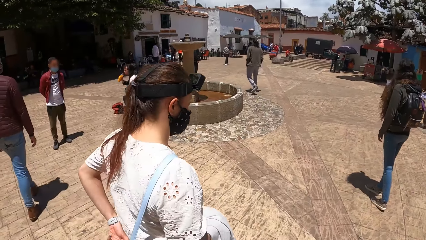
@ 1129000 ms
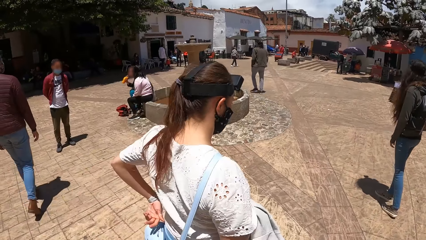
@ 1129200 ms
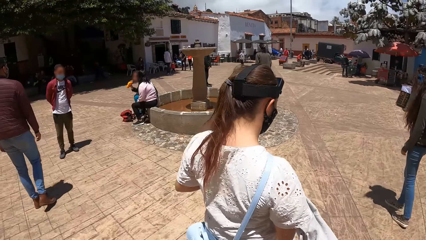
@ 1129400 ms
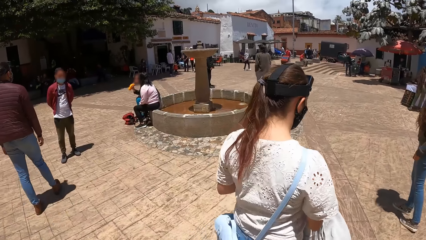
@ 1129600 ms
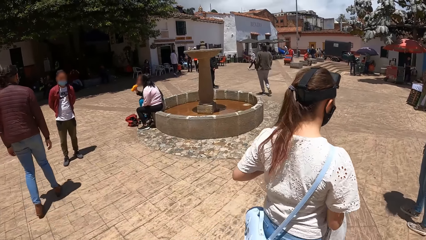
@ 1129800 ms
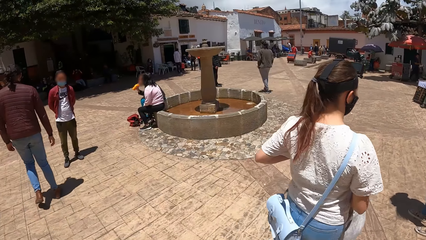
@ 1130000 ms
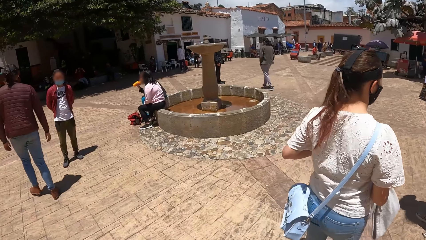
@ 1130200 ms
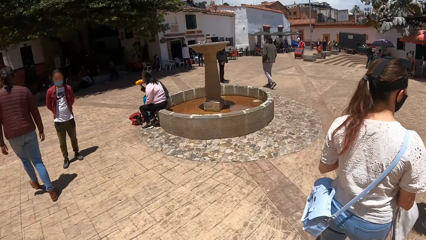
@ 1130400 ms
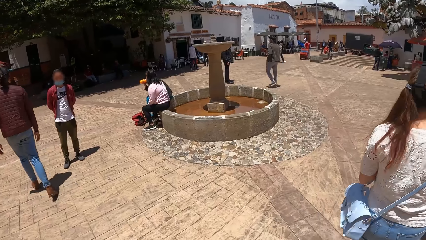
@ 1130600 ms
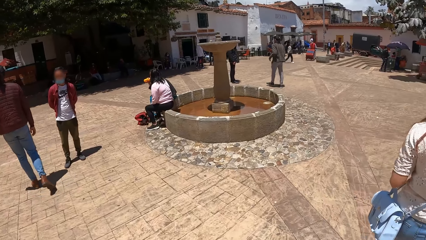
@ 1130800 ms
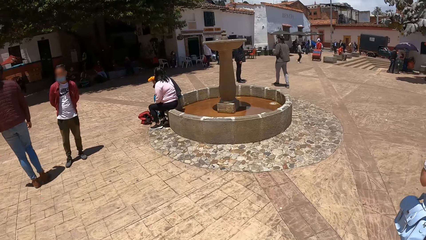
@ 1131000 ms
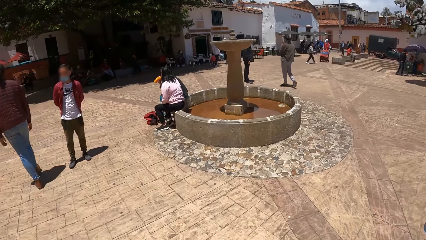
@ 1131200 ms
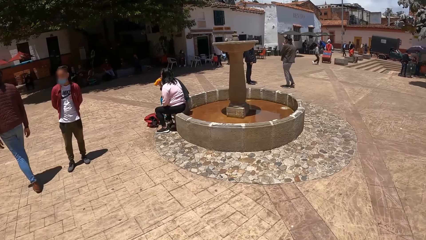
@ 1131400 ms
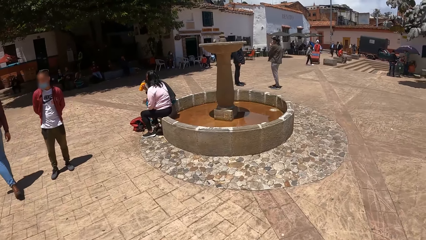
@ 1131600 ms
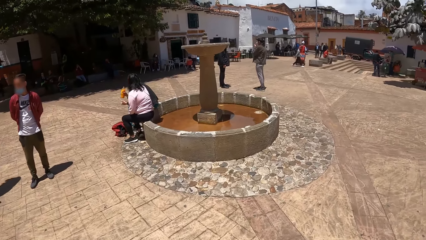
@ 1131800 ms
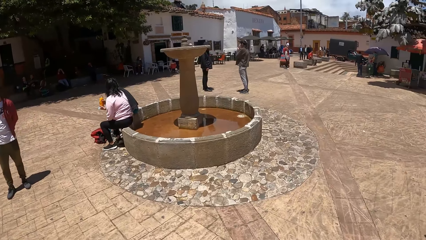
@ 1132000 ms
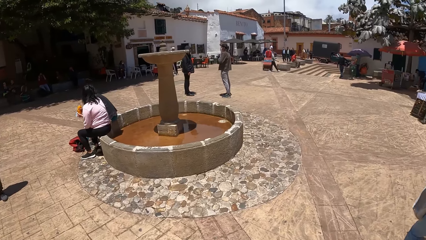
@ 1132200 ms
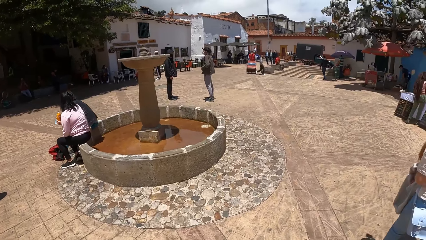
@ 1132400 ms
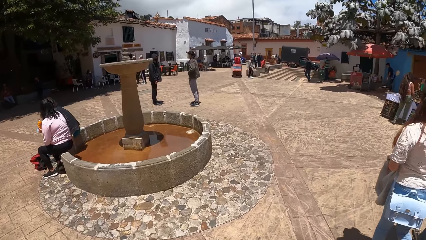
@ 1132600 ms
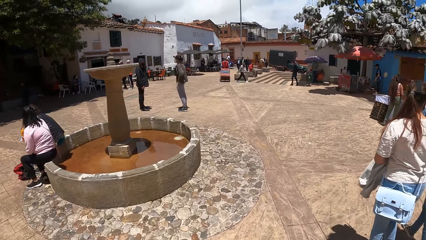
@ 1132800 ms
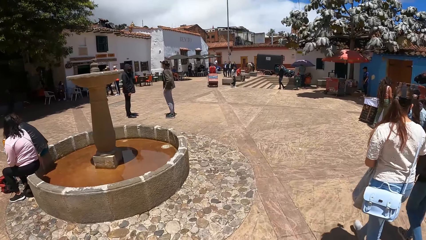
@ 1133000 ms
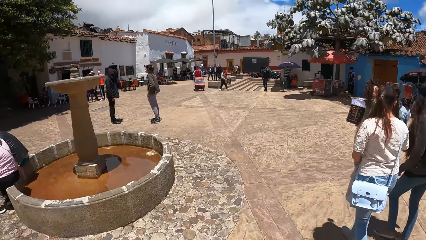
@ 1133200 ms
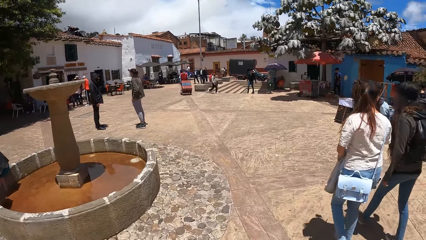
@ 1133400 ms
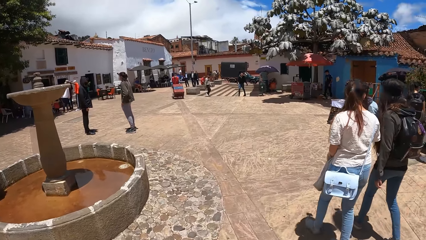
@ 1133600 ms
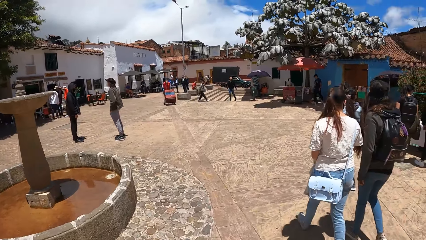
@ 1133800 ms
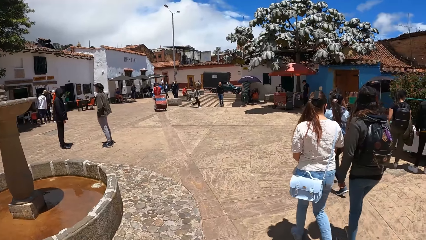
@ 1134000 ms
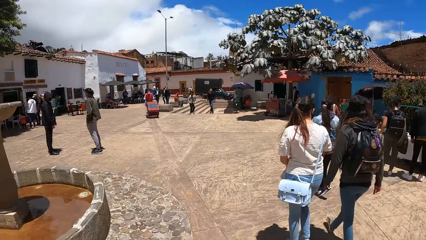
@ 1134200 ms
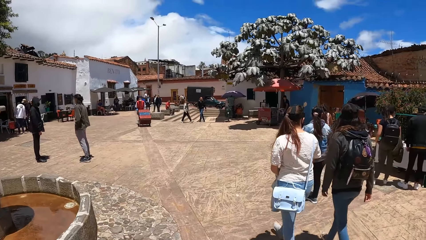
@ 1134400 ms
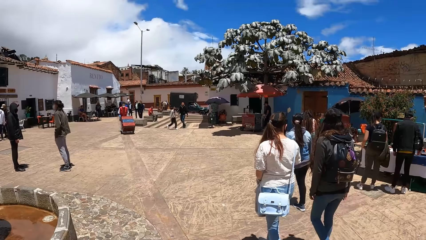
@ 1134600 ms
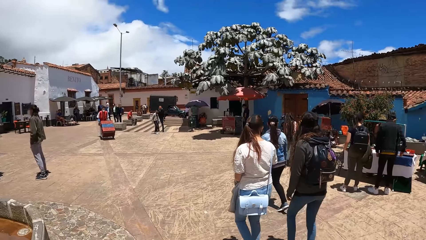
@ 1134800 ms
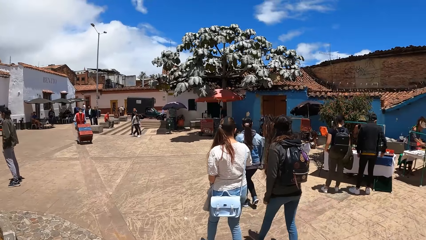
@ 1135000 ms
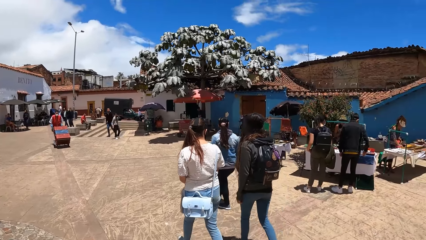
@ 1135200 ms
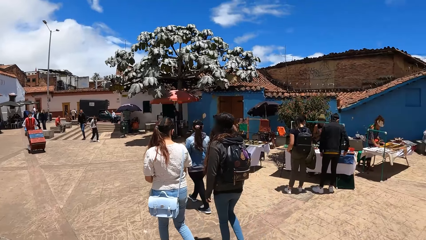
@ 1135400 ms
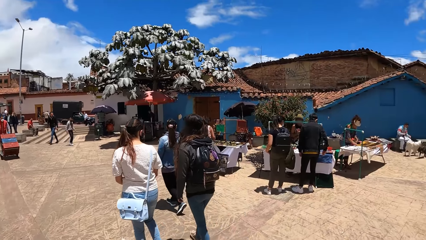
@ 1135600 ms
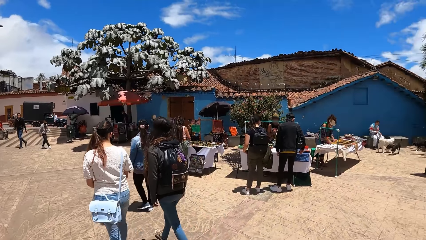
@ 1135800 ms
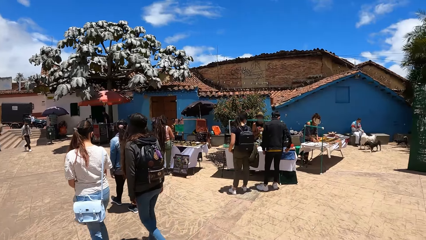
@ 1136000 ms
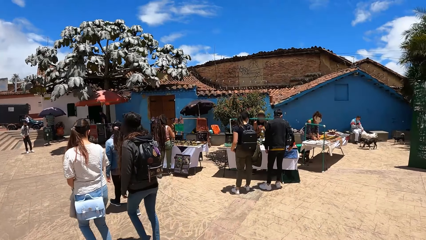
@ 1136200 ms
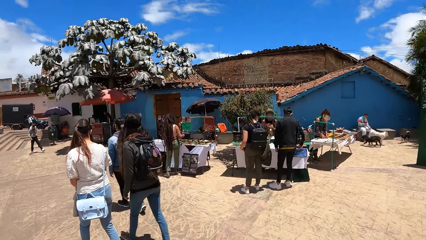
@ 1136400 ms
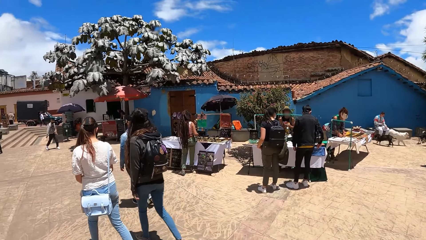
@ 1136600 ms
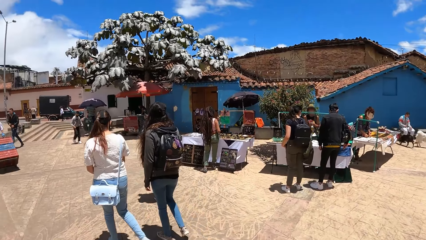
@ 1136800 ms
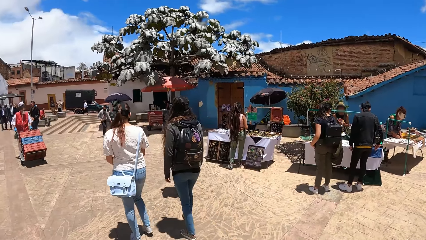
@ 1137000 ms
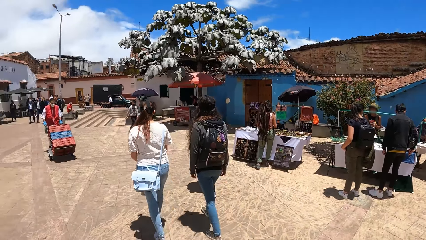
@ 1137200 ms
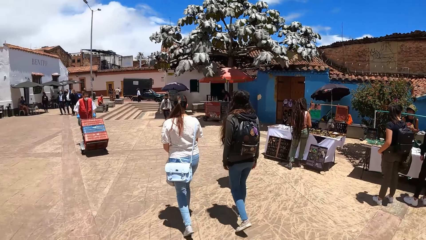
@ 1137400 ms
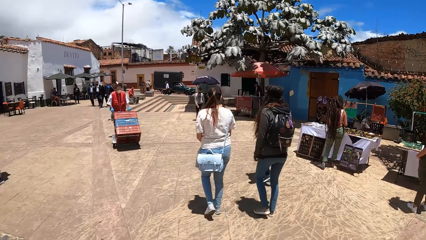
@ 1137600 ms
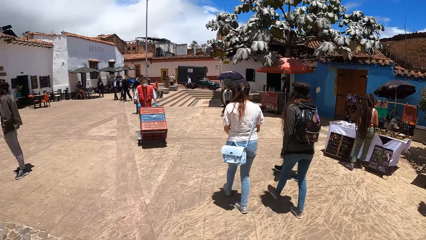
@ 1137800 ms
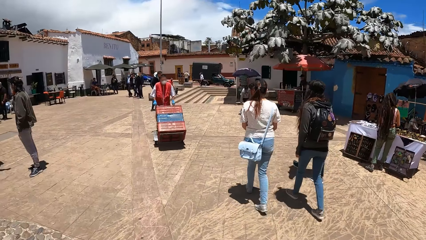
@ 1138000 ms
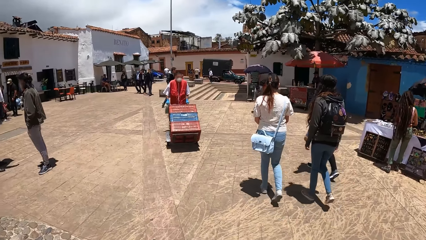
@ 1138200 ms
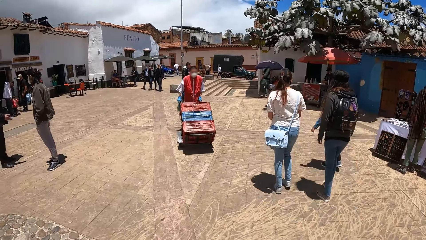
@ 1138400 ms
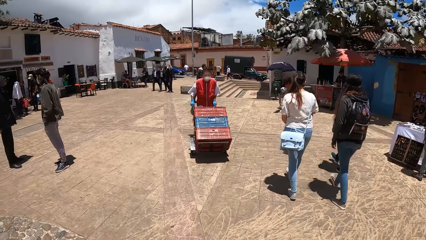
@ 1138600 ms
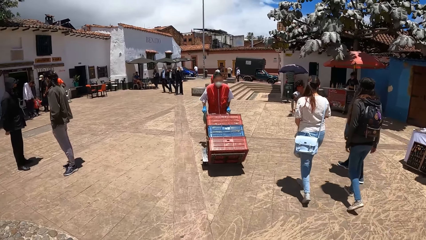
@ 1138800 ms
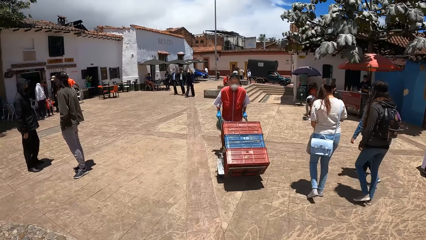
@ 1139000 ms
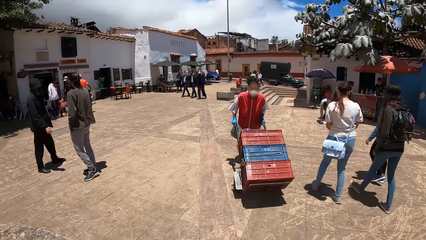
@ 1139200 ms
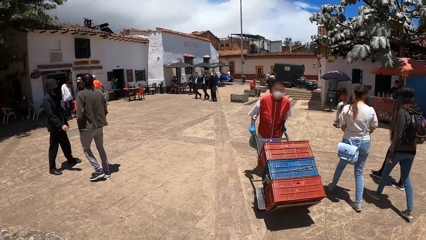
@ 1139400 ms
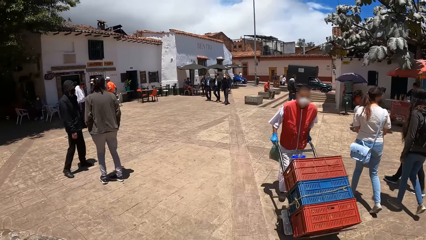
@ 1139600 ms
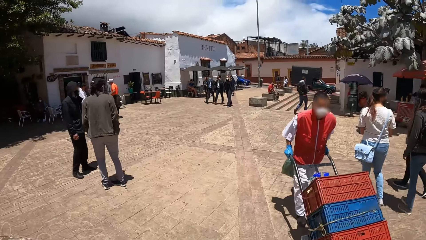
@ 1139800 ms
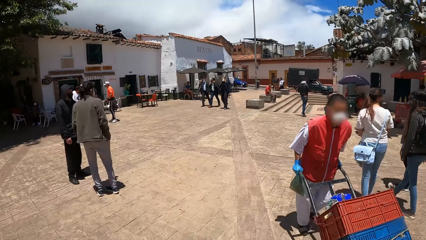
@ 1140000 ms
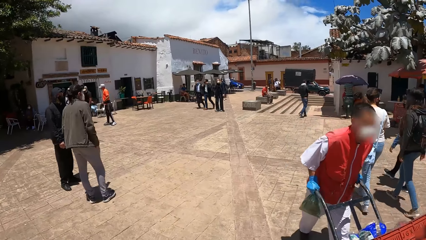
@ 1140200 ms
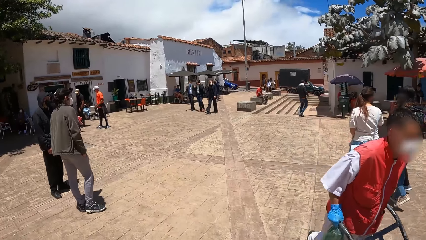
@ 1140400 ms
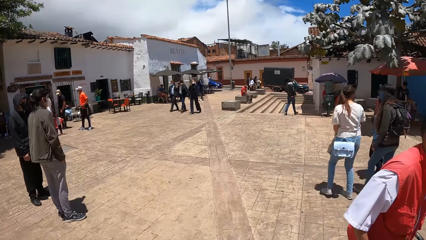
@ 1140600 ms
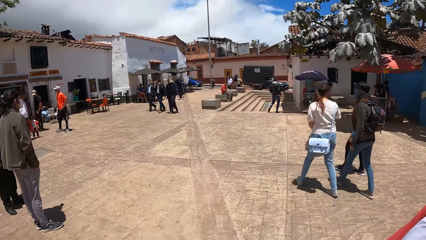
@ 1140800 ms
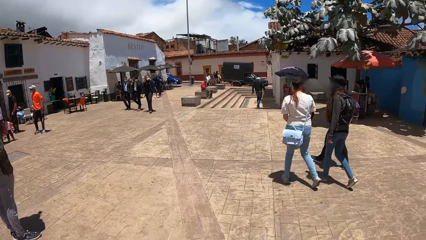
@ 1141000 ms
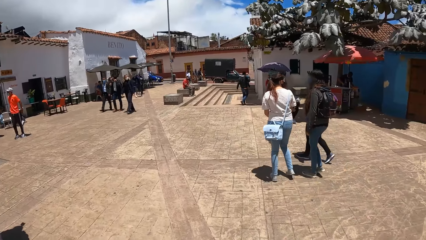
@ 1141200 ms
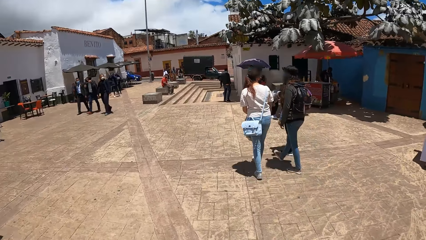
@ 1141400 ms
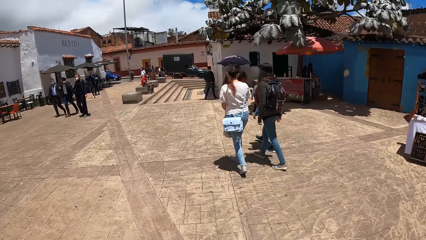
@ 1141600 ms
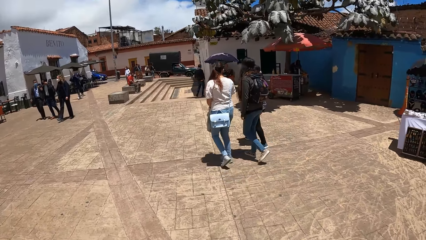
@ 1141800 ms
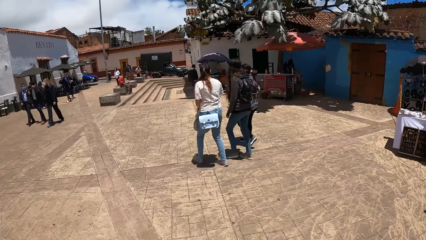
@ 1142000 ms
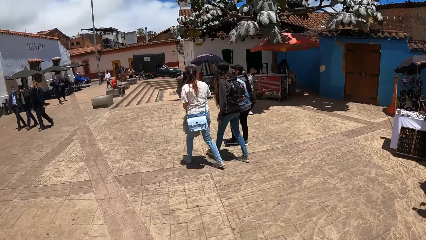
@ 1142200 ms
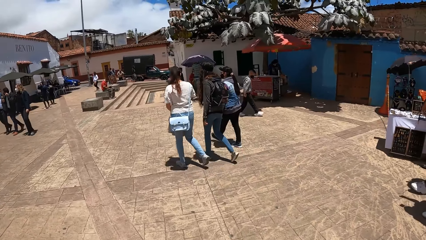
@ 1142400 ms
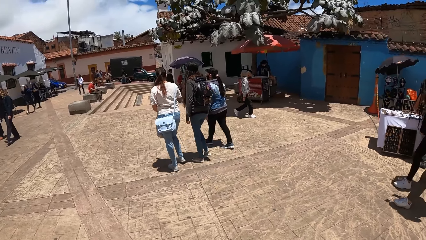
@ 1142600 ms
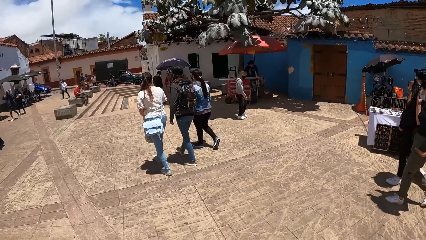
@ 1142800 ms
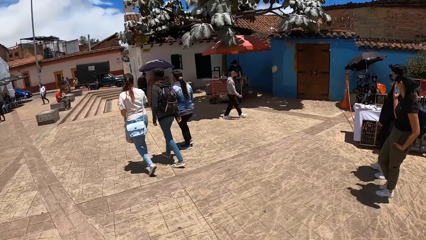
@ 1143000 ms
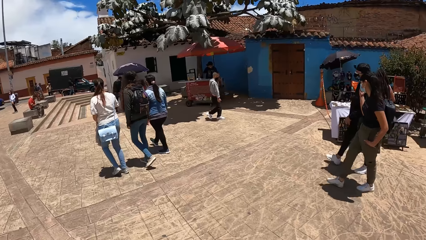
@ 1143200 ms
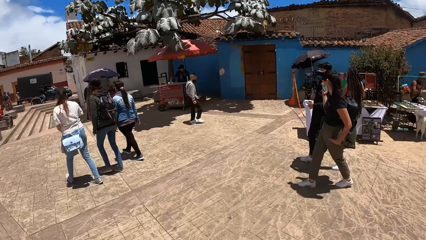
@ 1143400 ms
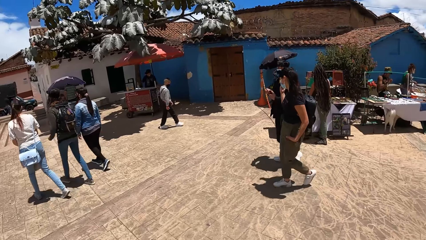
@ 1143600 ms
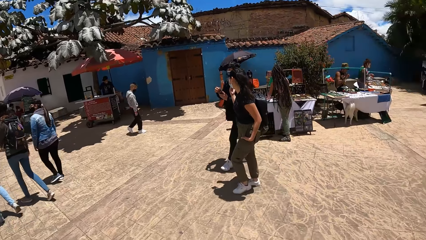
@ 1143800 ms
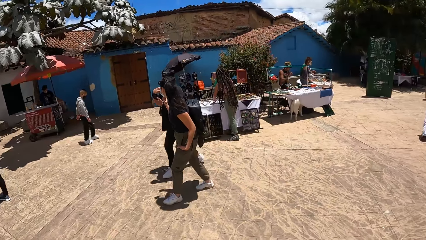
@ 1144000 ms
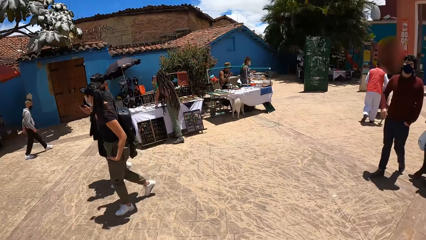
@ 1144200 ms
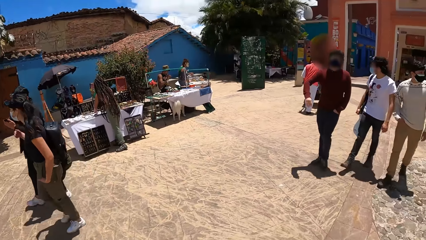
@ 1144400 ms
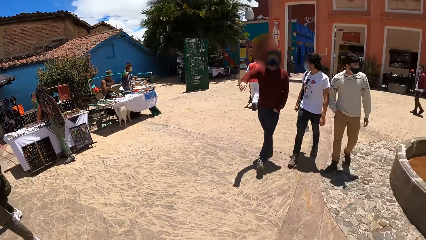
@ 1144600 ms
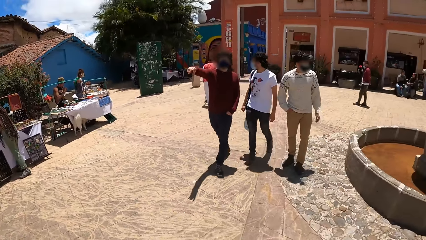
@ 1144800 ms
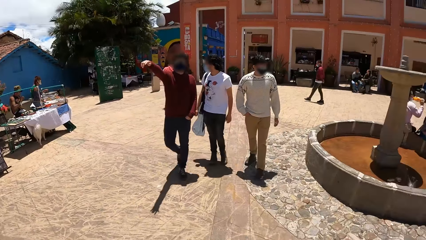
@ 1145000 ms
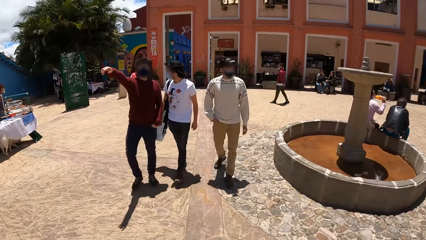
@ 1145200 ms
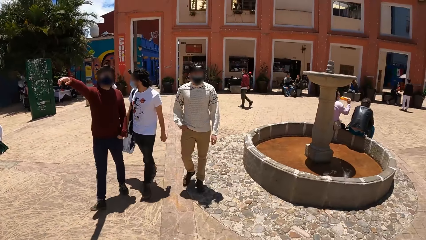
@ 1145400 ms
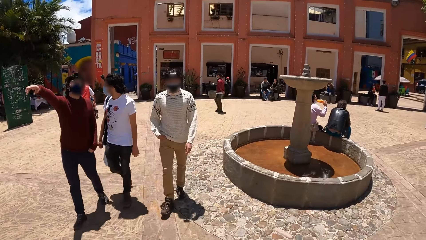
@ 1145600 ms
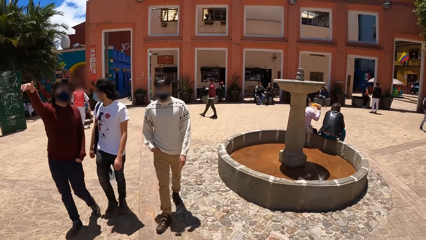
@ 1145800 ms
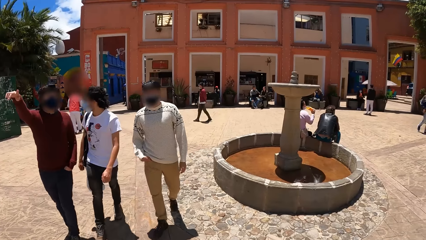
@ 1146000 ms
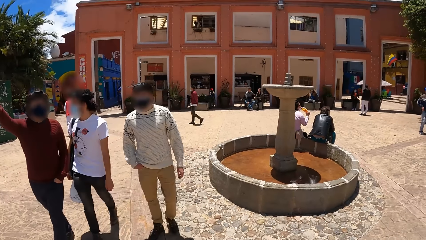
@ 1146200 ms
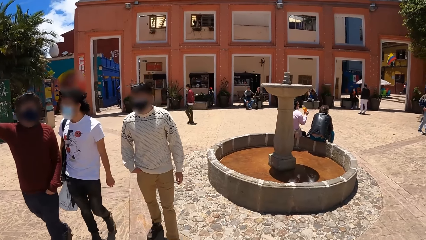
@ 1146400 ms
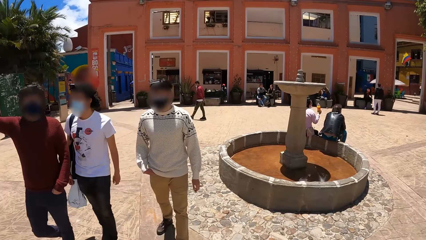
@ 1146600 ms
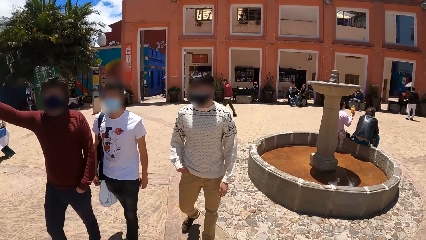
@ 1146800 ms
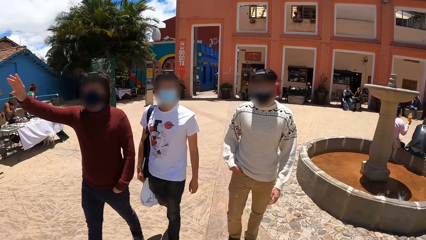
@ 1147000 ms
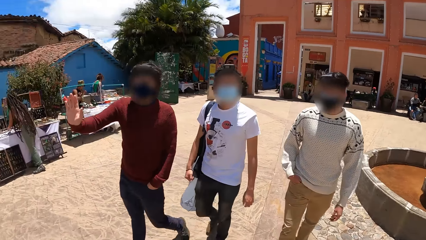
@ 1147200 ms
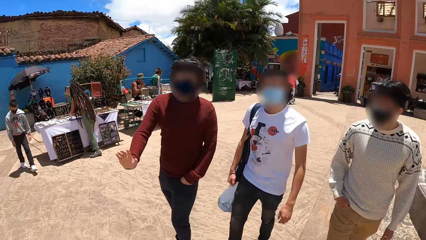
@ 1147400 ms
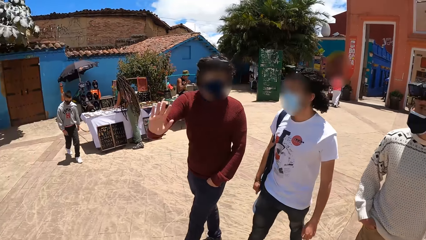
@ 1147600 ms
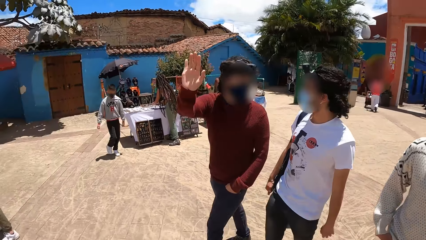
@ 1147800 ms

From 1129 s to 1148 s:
The camera wearer walks down the street. A man touches his face with his left hand. Another man holds the bottle of juice with both hands. The first man converses with a third man and puts his left hand into his trouser pocket. A woman walks down the pavement with another woman. The camera wearer looks around. Another man converses with two more men.
